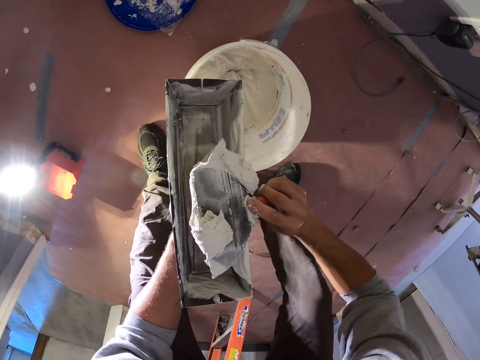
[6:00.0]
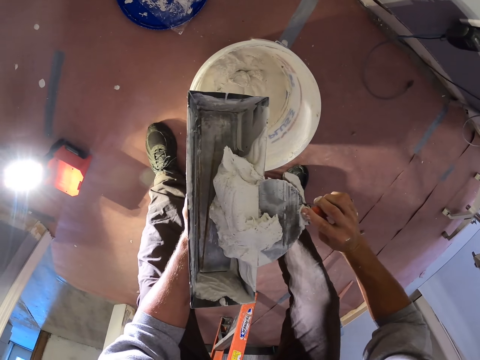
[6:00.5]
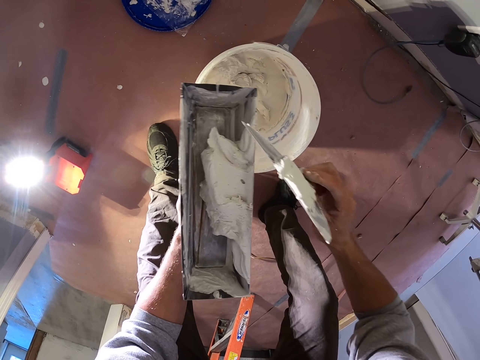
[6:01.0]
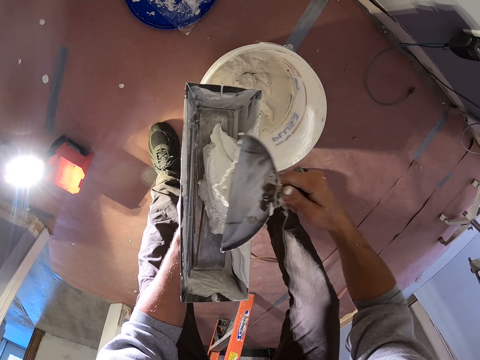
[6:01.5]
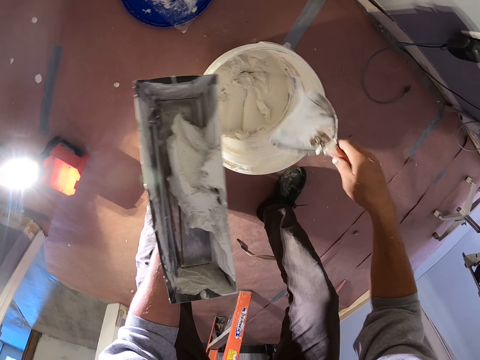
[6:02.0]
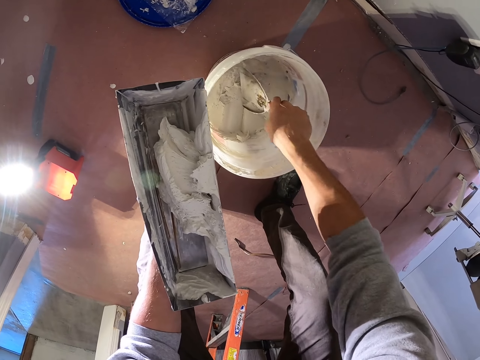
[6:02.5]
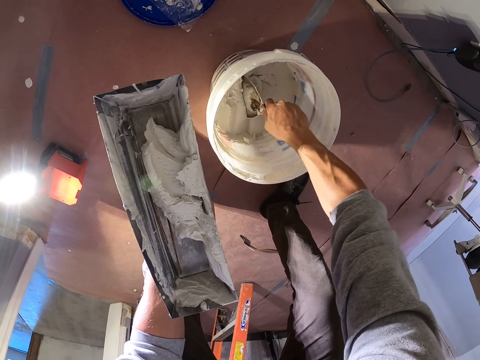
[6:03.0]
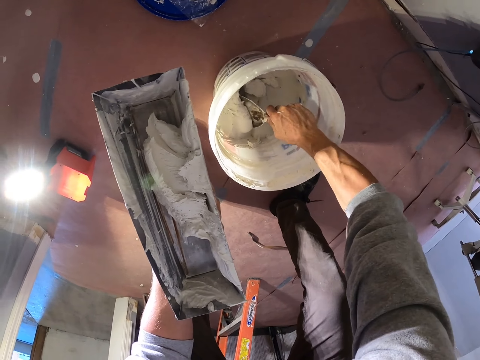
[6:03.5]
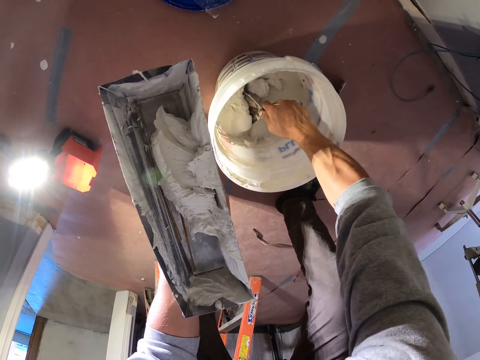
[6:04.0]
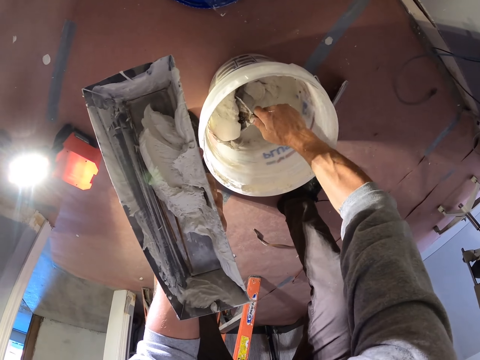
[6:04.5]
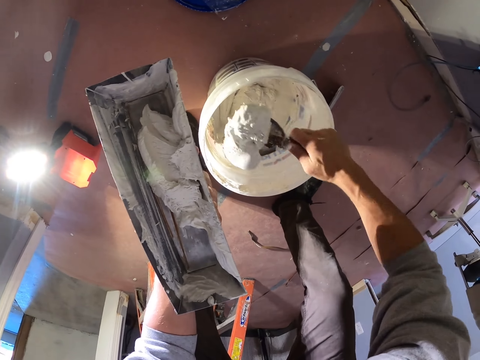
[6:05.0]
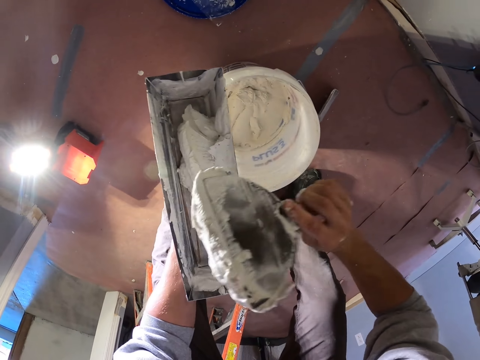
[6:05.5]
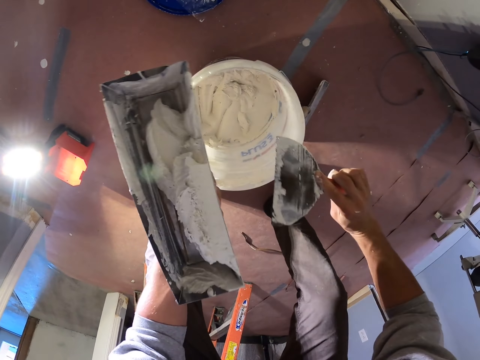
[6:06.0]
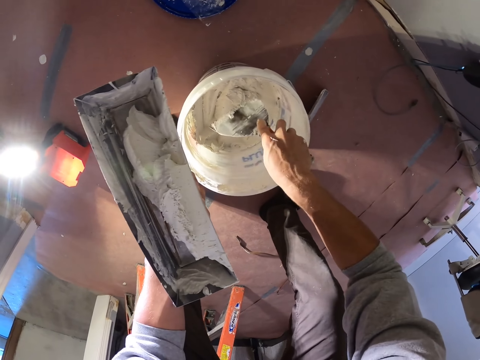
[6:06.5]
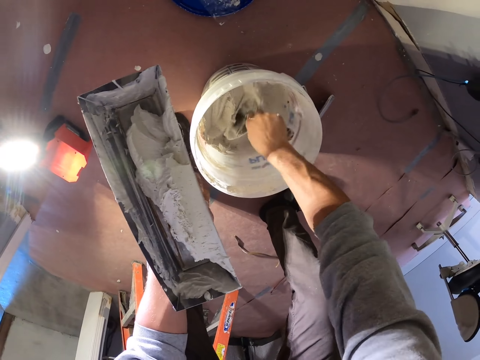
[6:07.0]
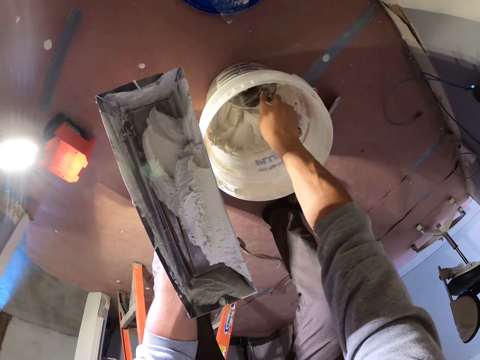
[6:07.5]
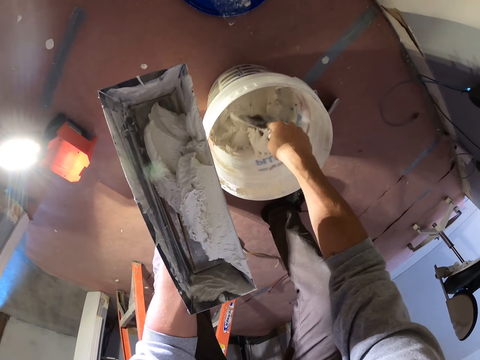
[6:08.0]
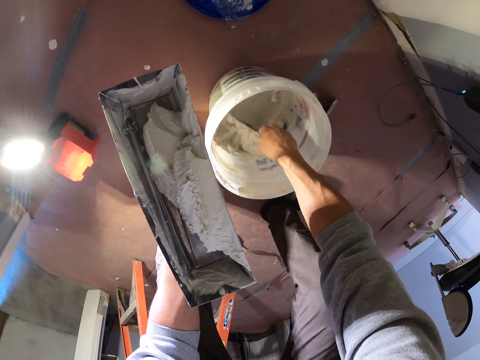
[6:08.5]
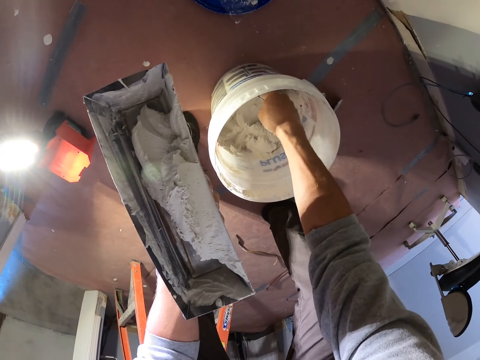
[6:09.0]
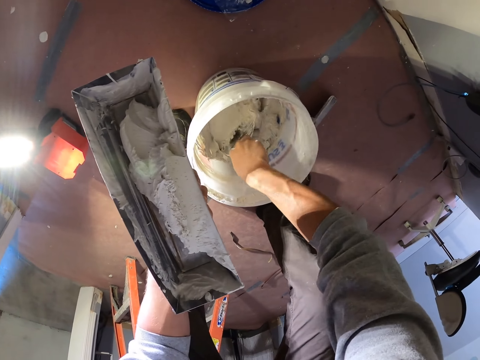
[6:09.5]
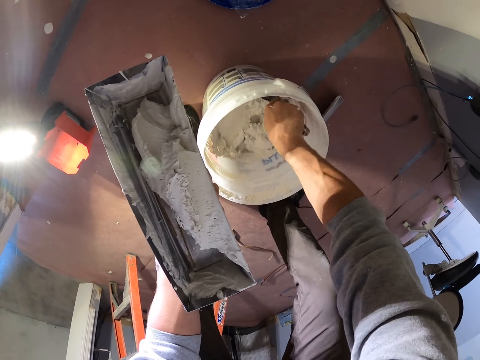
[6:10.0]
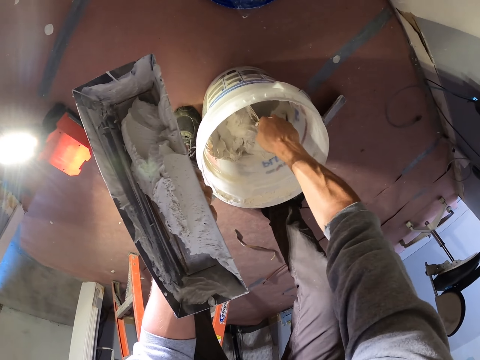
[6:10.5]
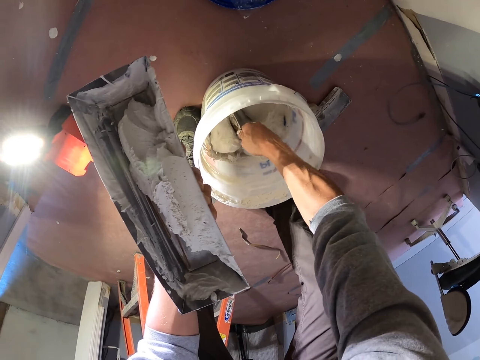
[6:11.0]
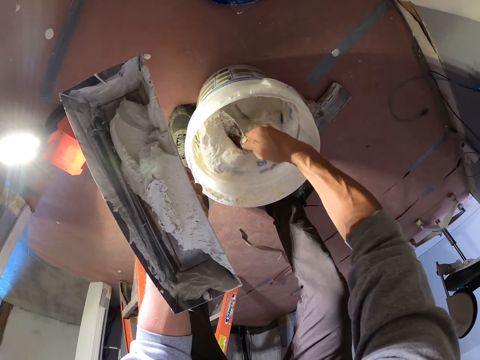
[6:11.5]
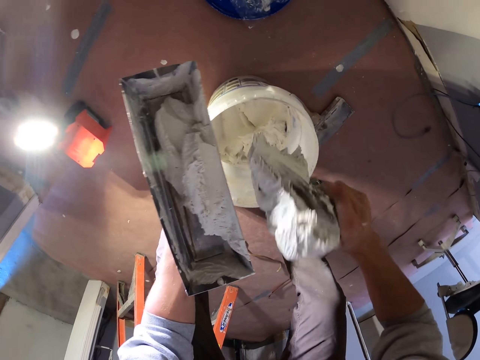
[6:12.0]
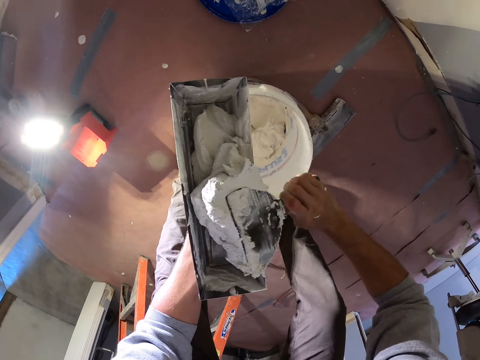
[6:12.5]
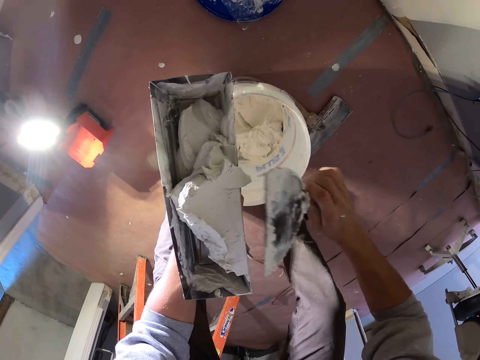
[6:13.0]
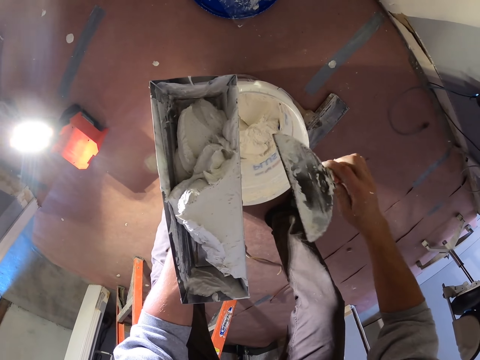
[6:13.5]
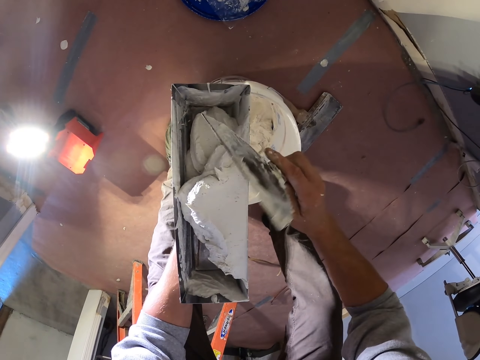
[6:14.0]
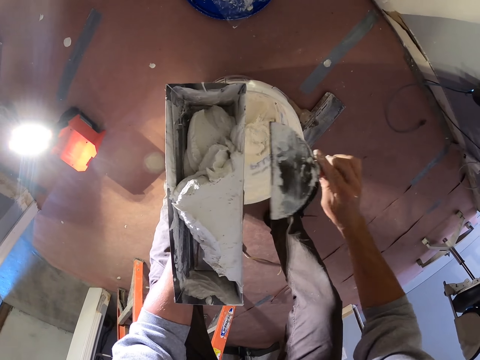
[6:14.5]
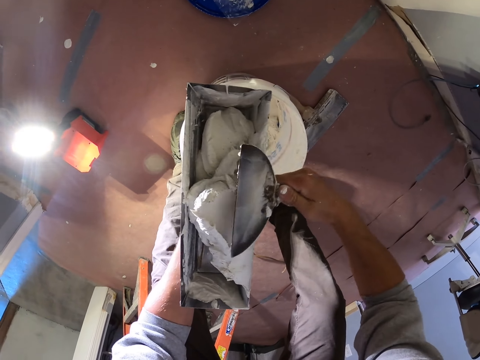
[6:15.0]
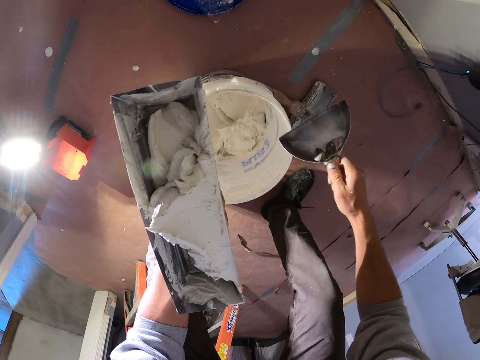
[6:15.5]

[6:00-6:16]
The camera wearer puts joint compound into the mud pan. They scoop more joint compound from the bucket. They put the joint compound into the mud pan. They scoop more joint compound. They put the joint compound into the mud pan. They wipe the taping knife on the mud pan.

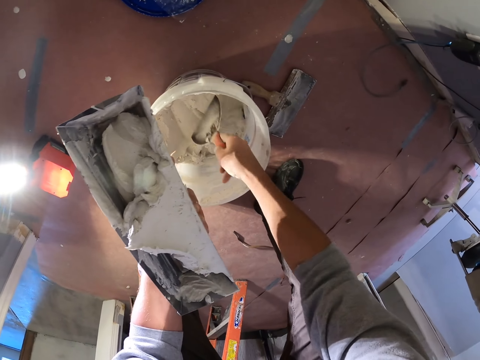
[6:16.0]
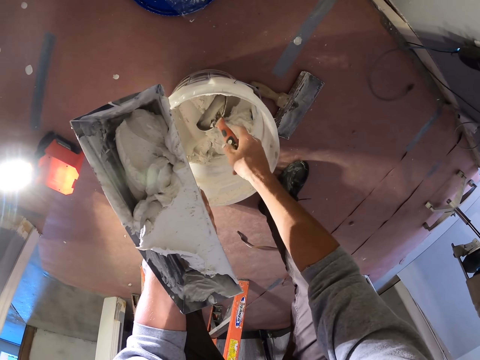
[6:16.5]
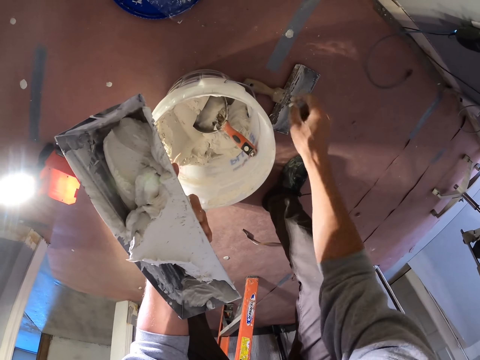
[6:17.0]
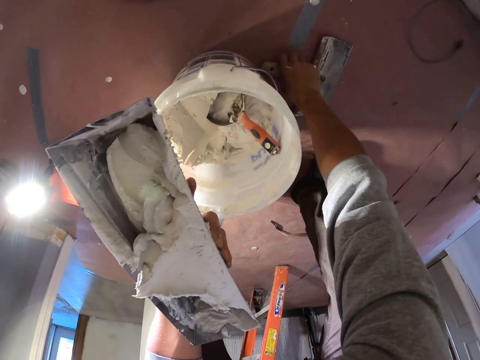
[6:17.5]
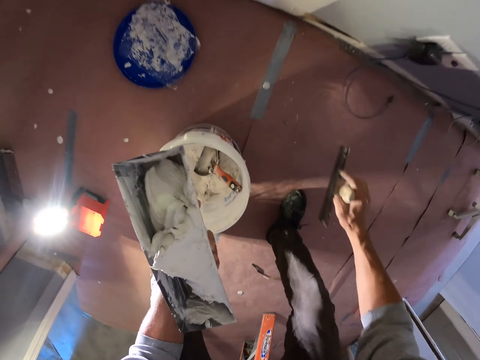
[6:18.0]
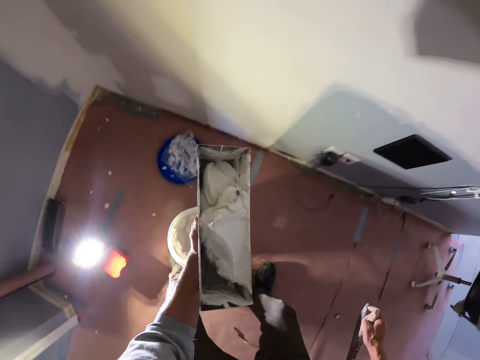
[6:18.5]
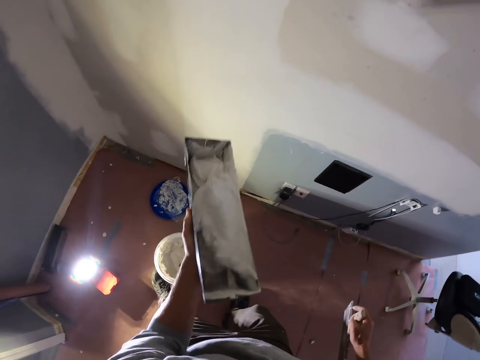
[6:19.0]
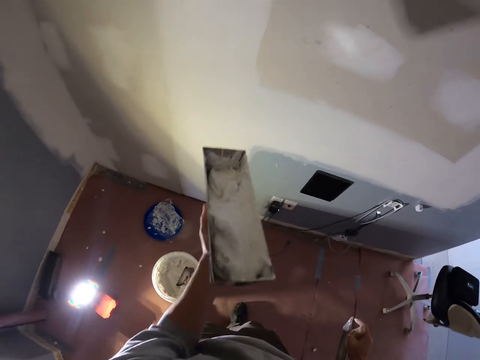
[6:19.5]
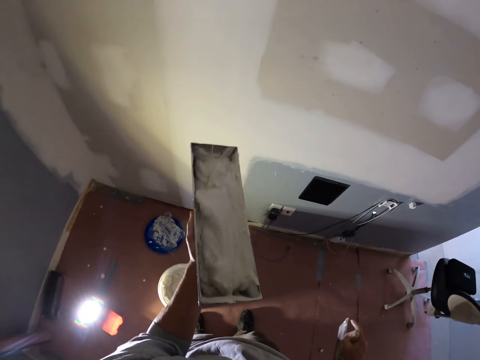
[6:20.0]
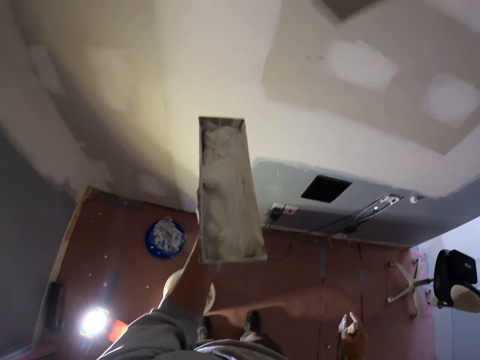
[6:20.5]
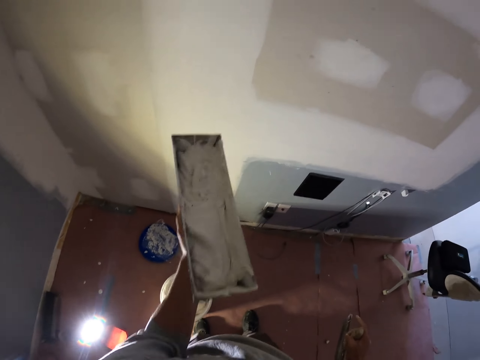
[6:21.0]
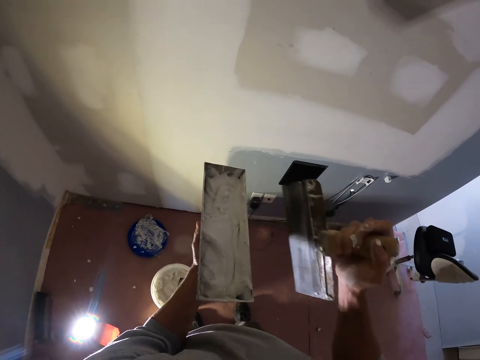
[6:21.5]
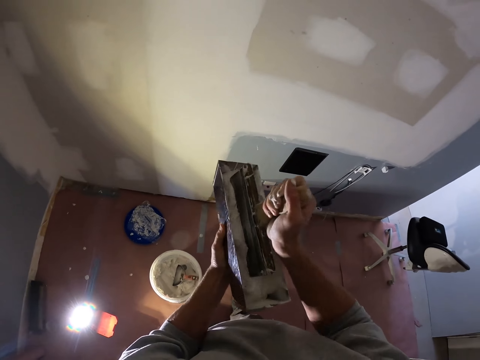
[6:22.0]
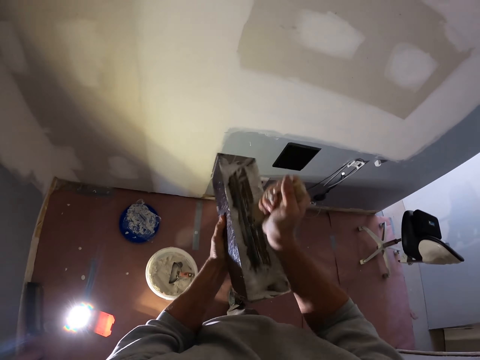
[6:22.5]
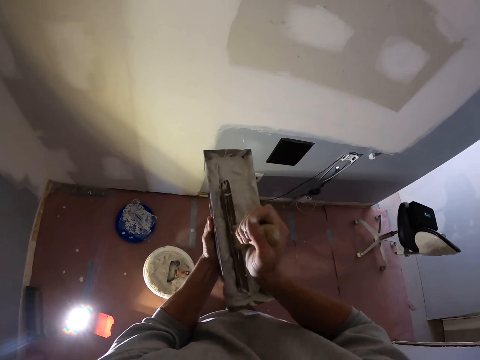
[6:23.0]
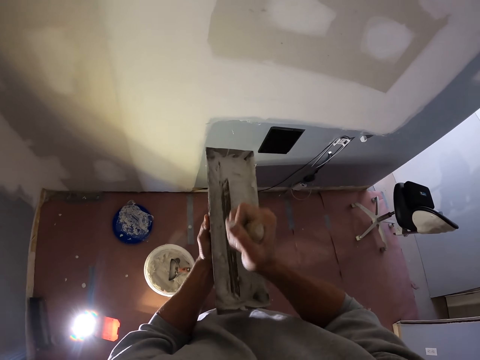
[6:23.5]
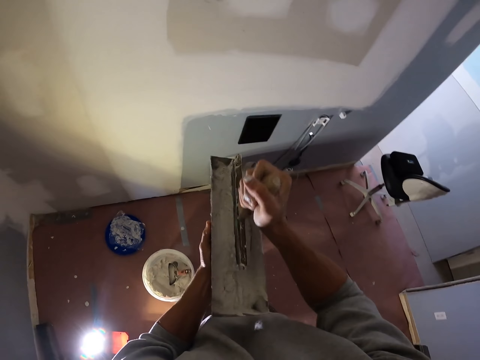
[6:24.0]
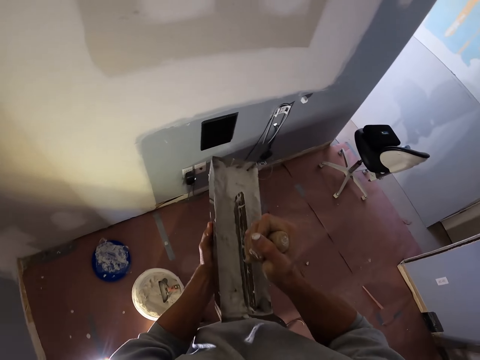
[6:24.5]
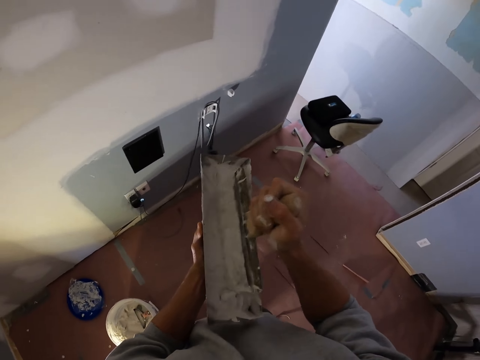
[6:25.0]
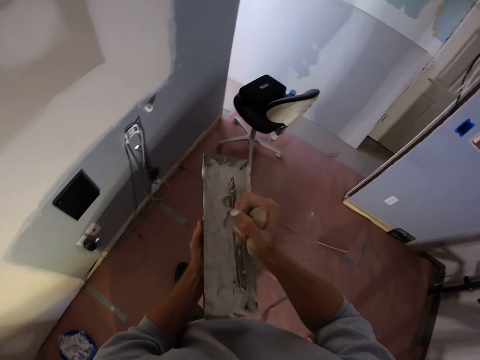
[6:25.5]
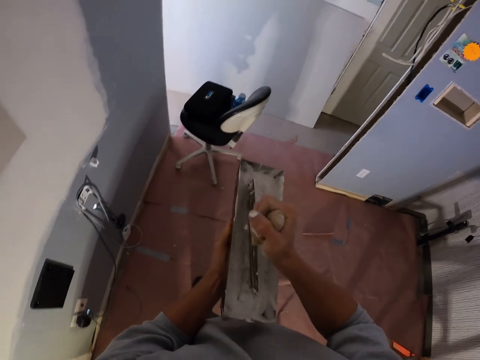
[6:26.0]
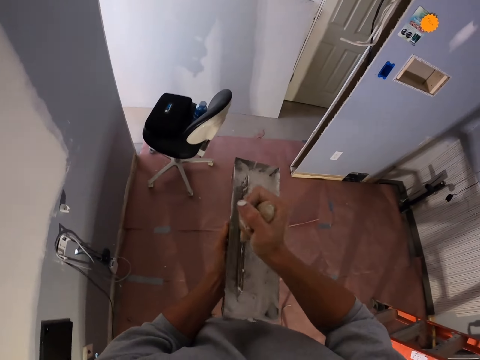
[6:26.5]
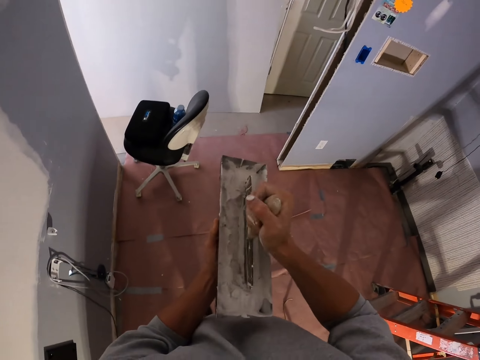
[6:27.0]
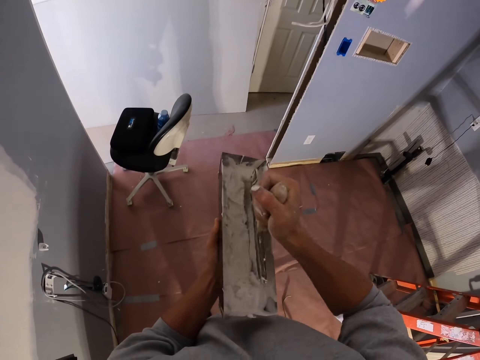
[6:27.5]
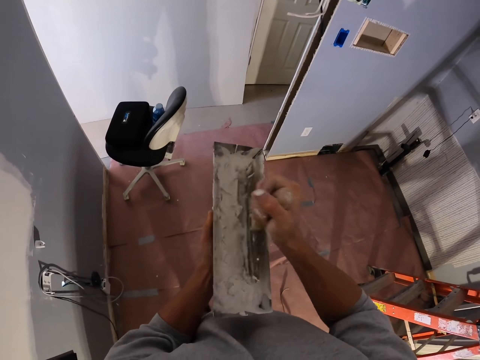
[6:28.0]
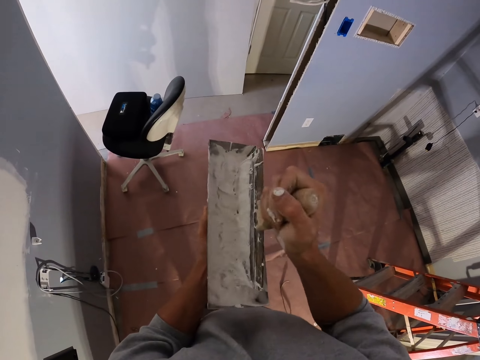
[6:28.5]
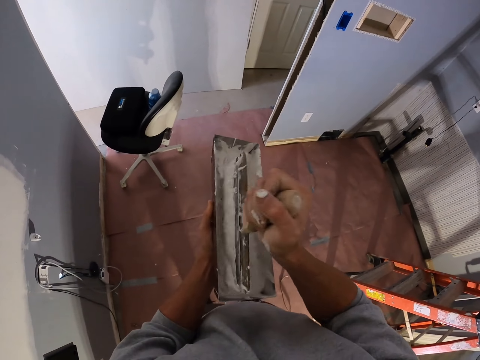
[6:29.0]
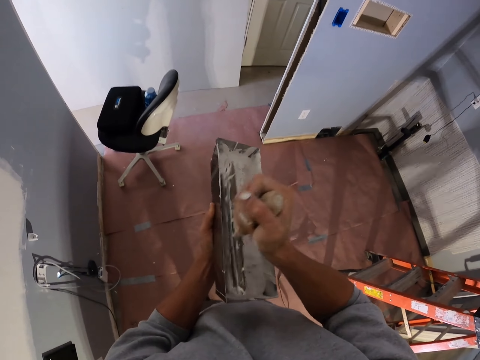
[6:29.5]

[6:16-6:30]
The camera wearer puts the scraper in the bucket. They take the other scraper. They stand up. They shake the mud pan. They mix the paint or joint compound with the scraper. They walk around. They stand up. They mix the joint compound.
